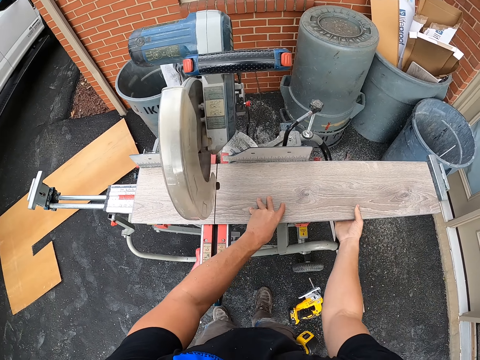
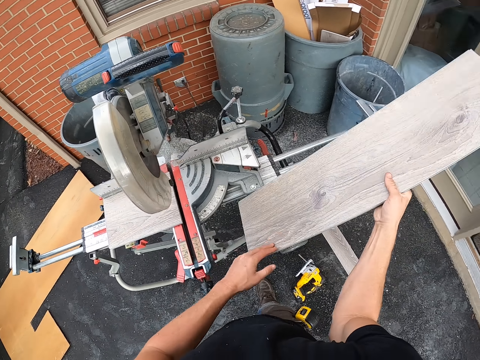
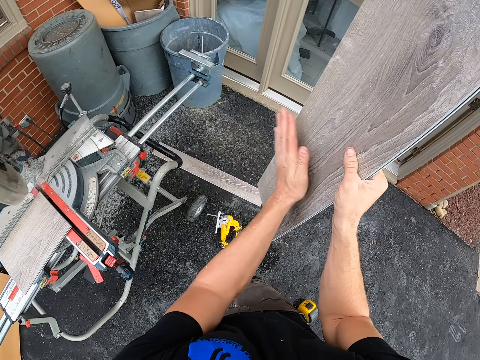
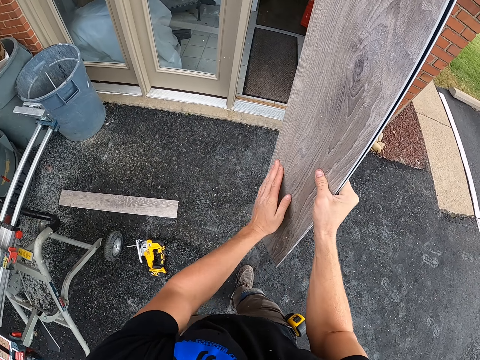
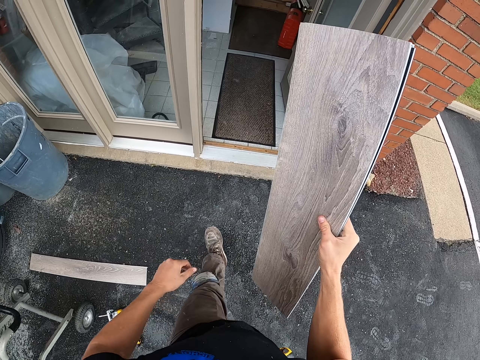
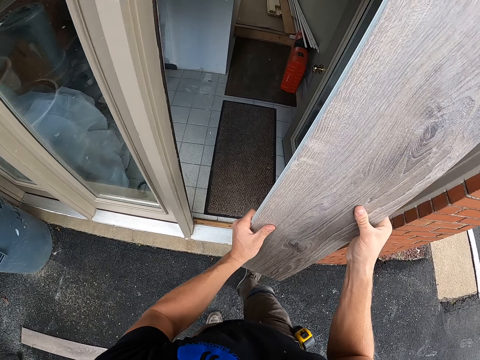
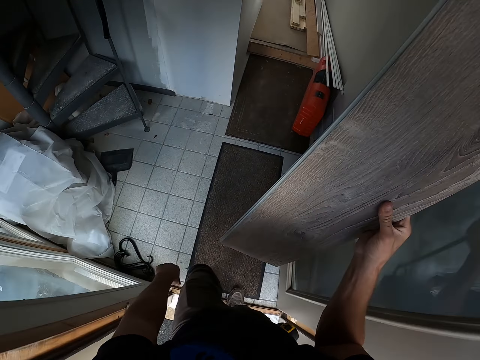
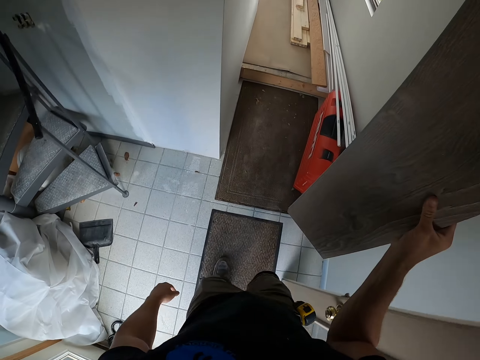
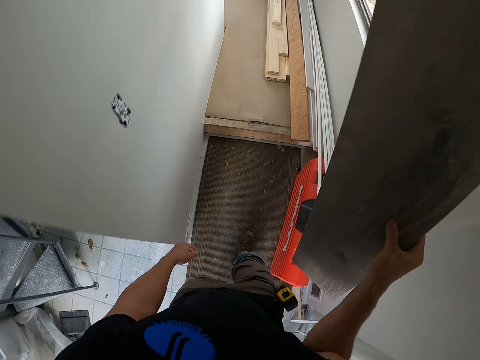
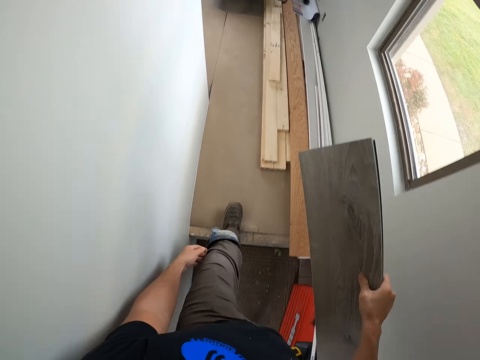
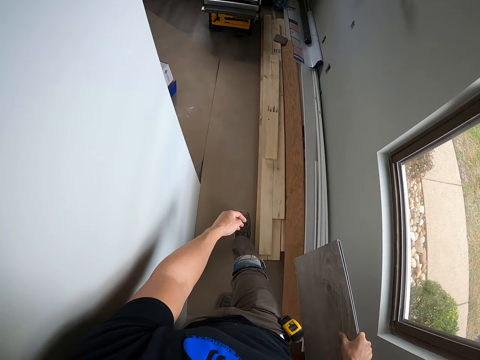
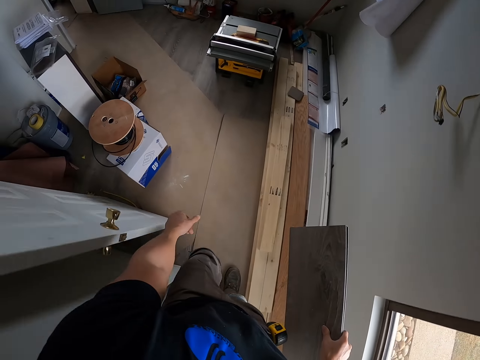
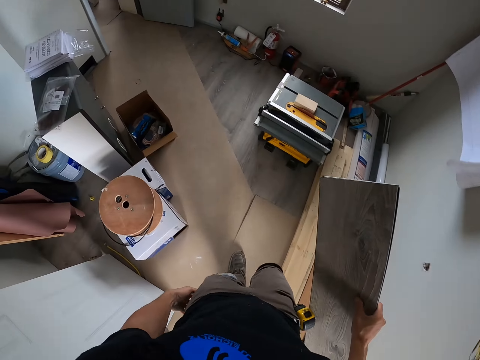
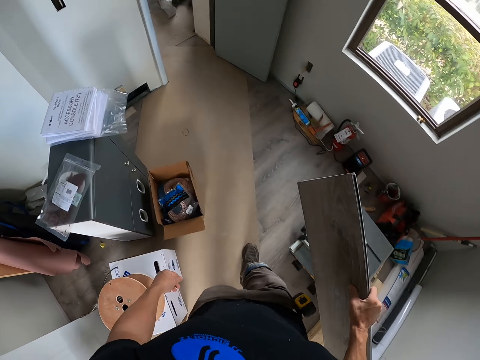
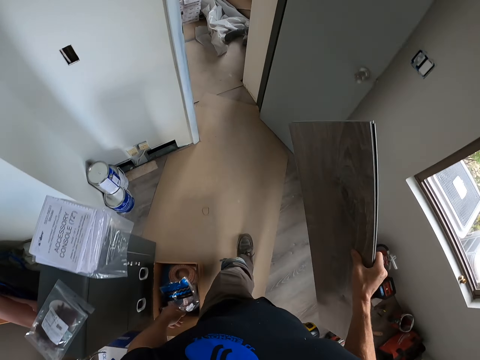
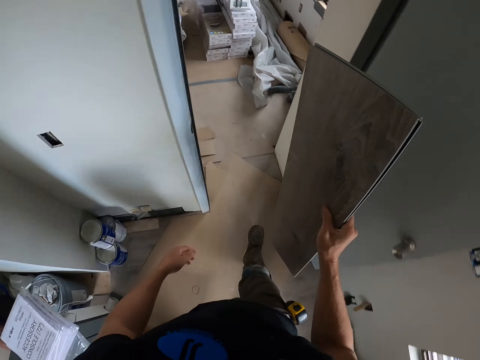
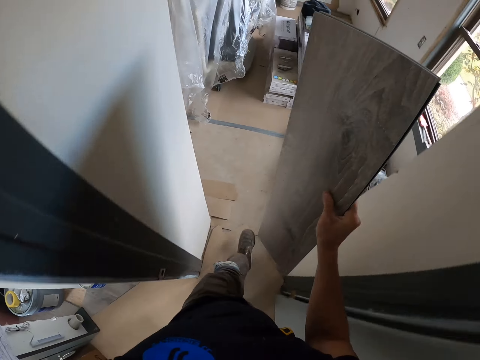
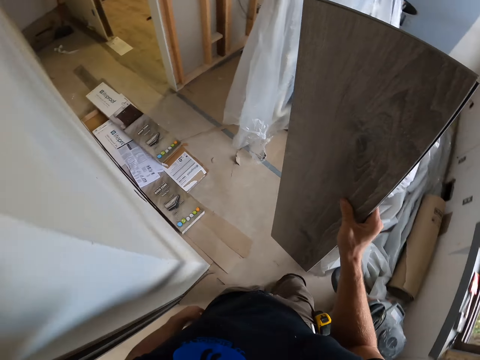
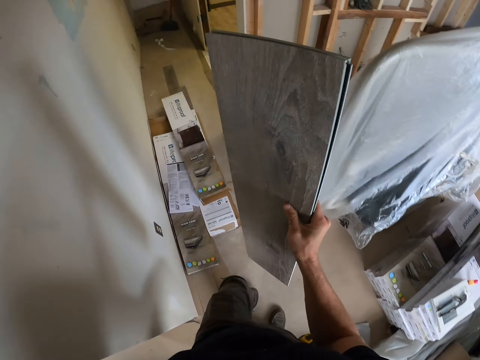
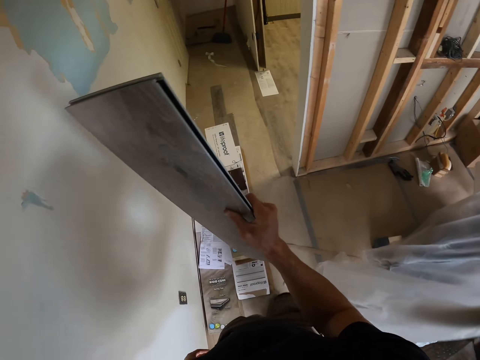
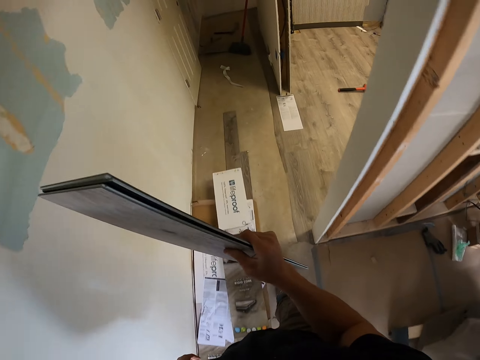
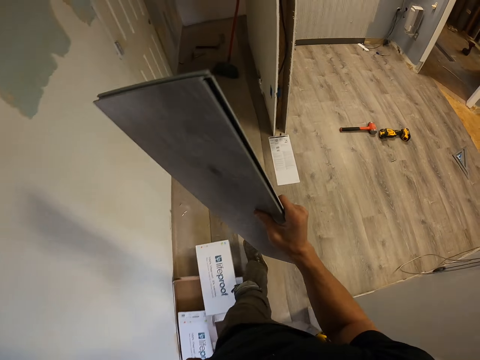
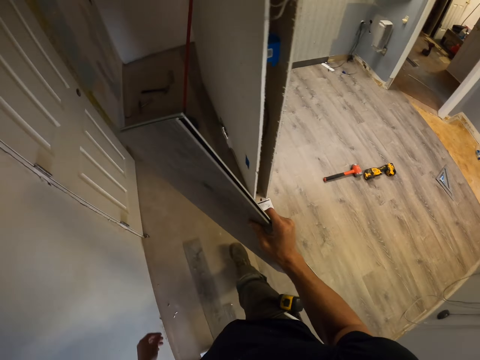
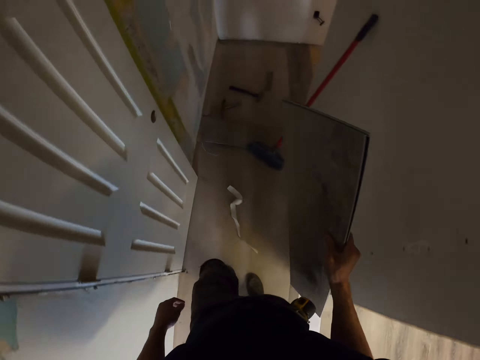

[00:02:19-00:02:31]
The camera wearer picks up the tile or wood. They walk around.

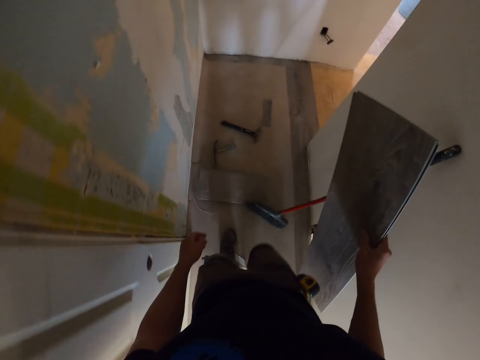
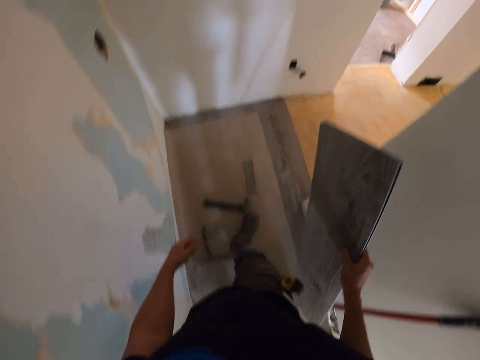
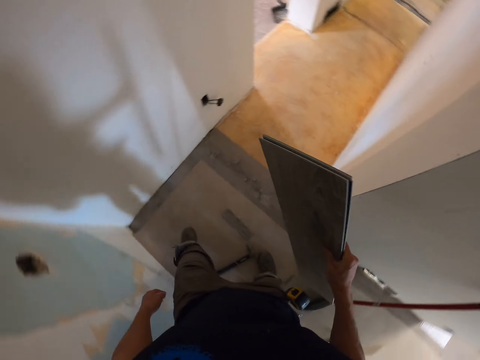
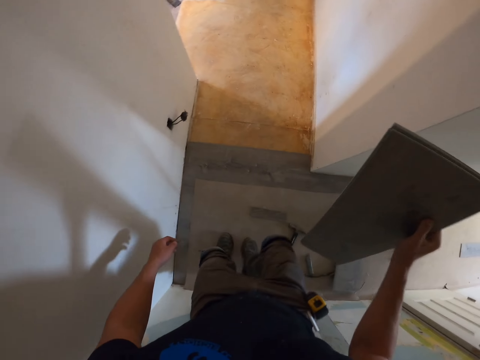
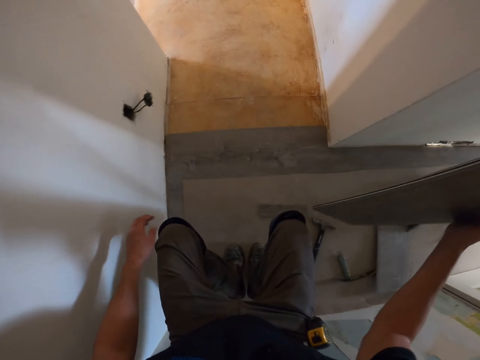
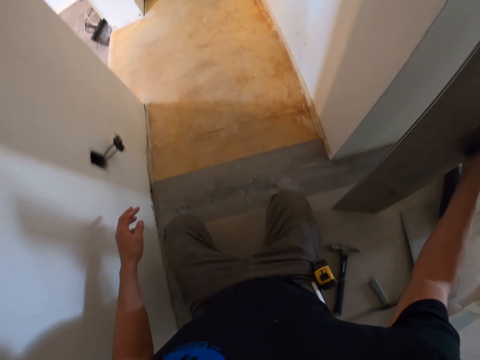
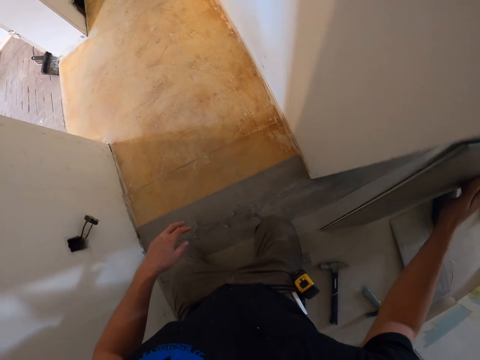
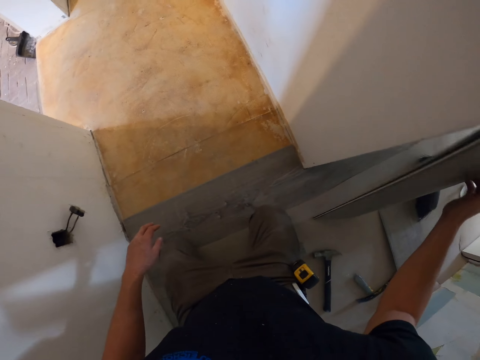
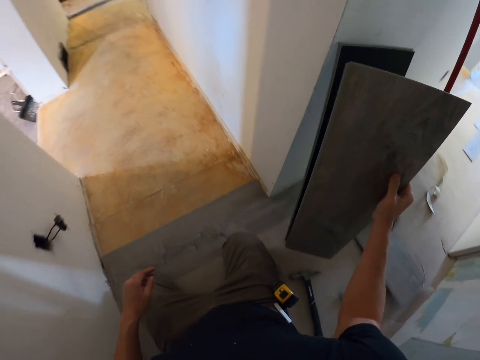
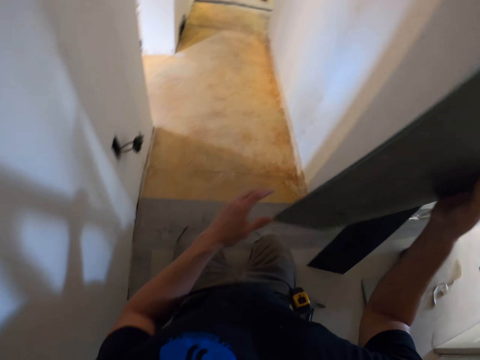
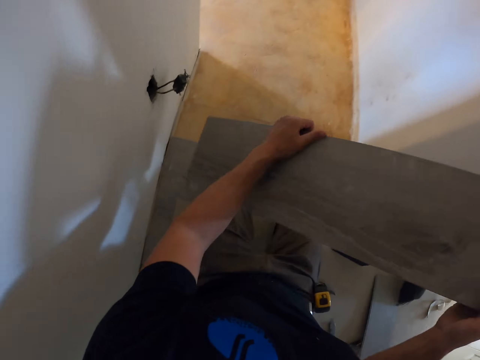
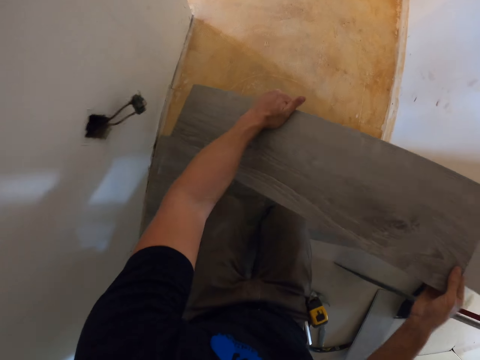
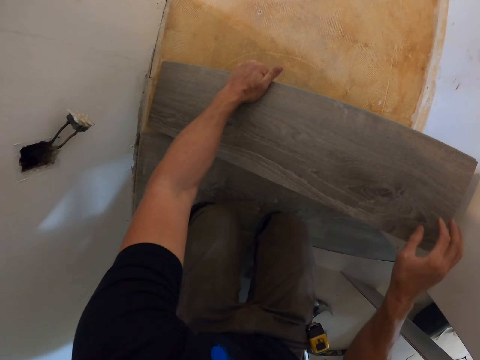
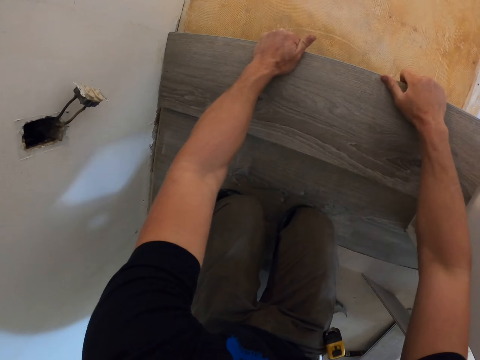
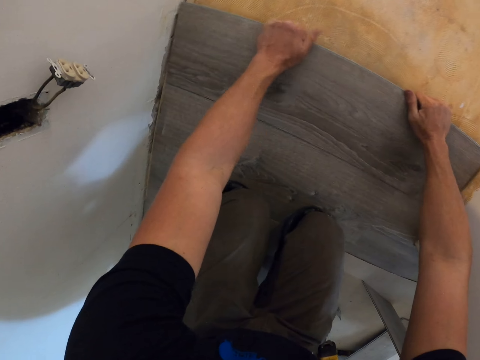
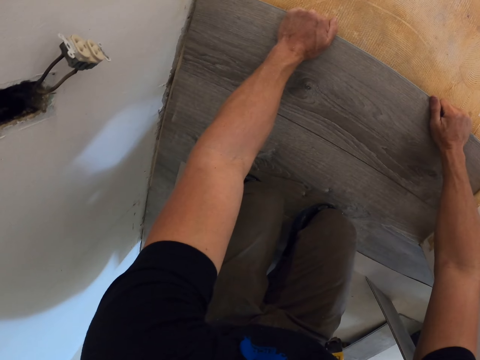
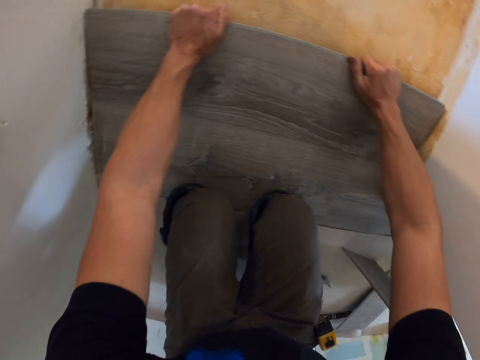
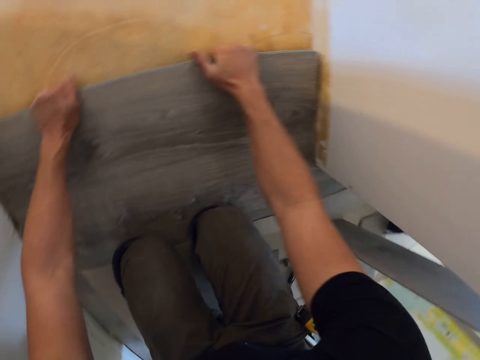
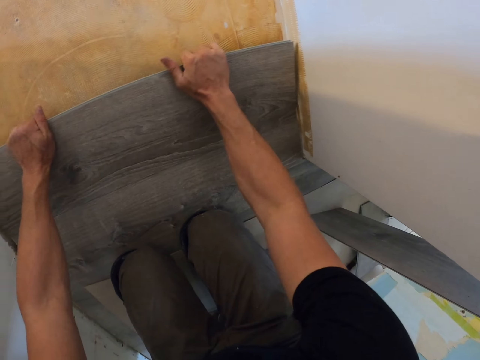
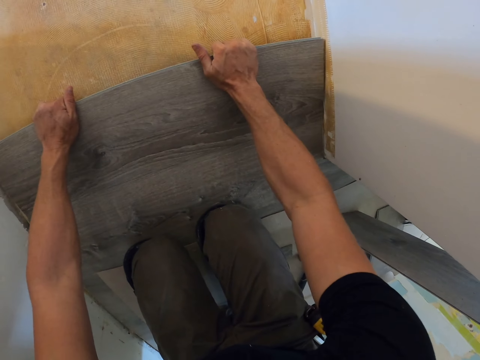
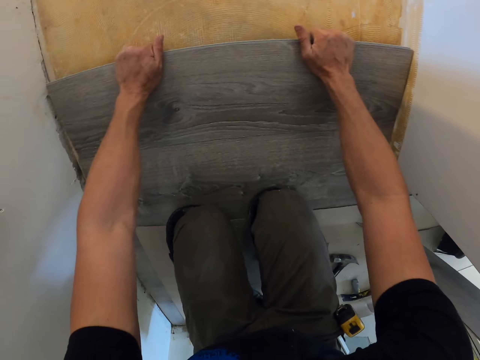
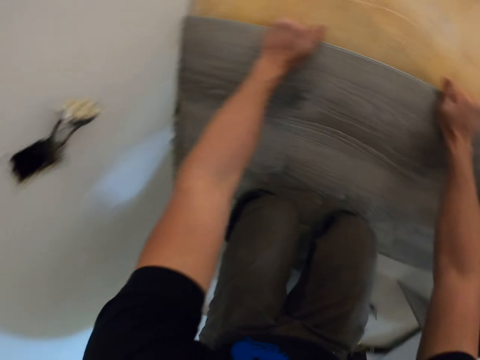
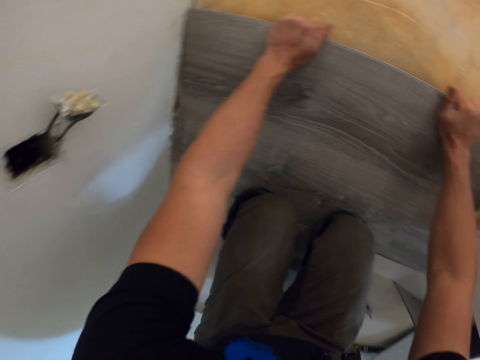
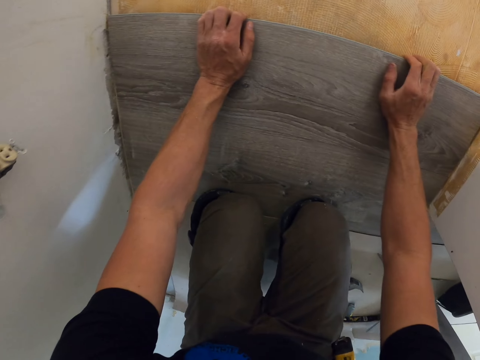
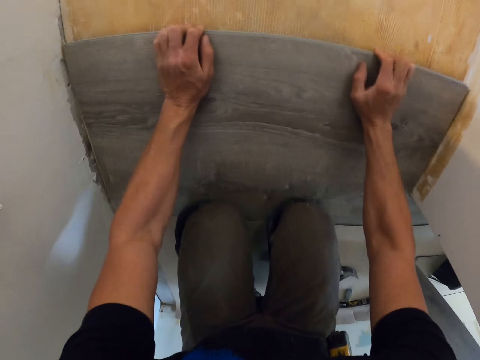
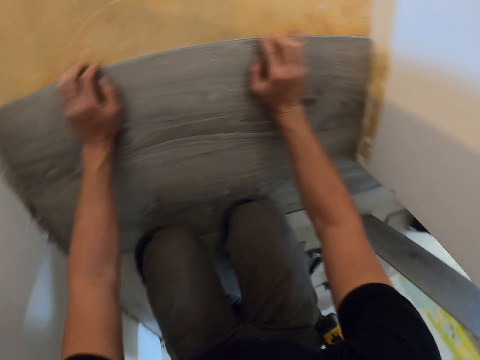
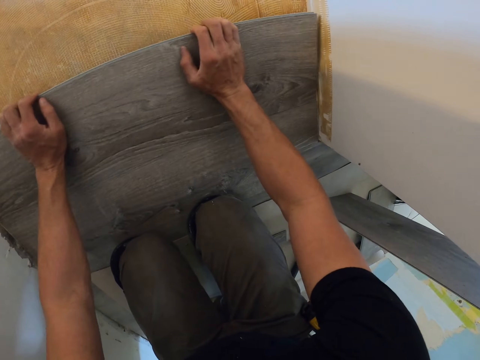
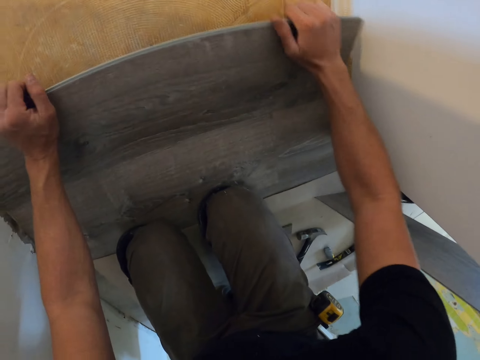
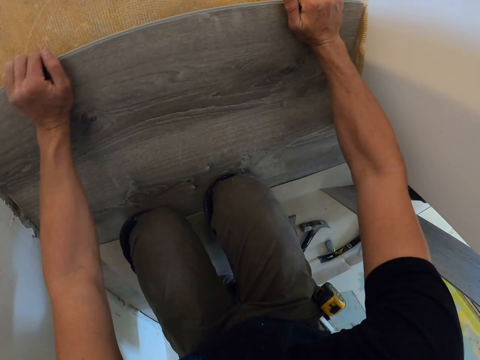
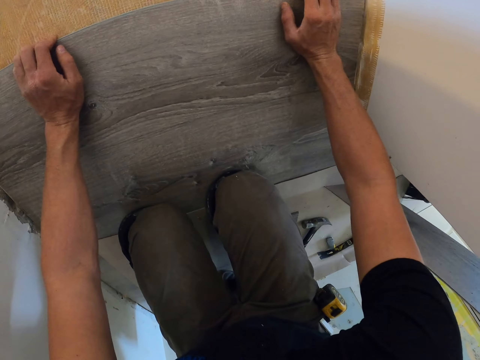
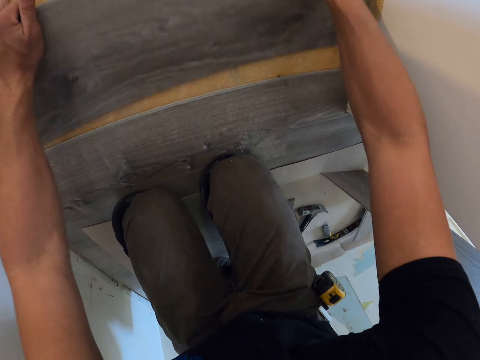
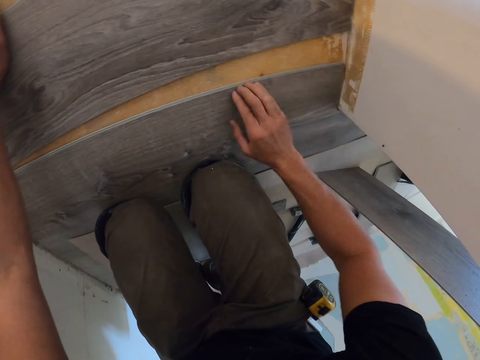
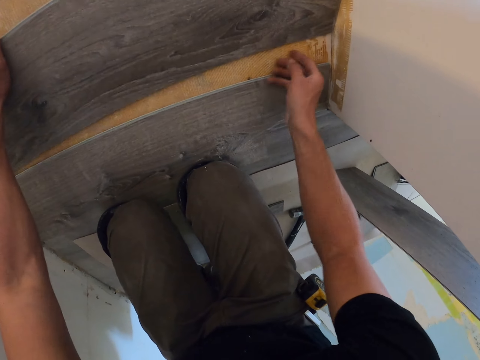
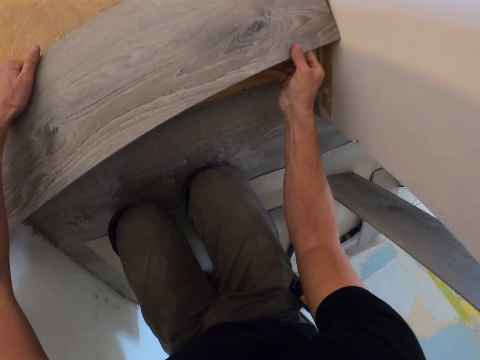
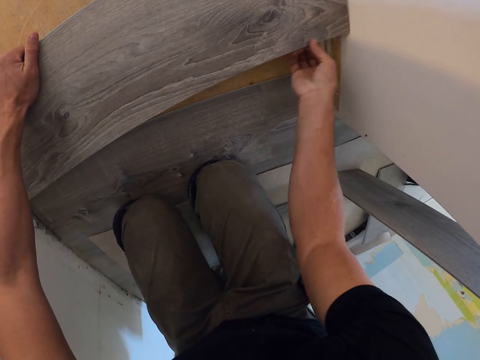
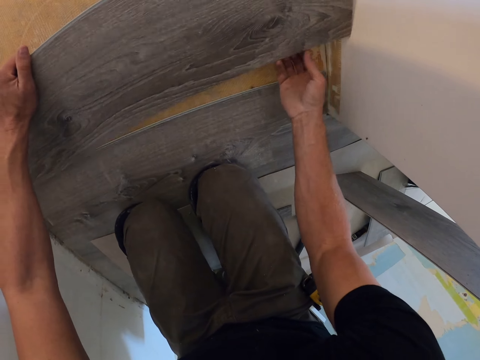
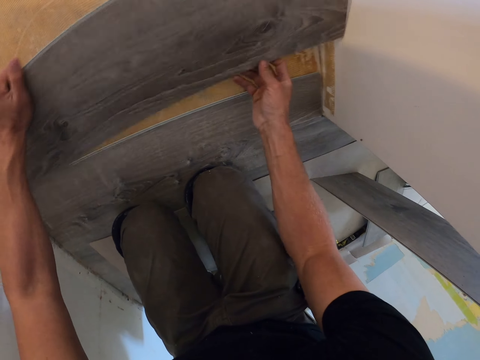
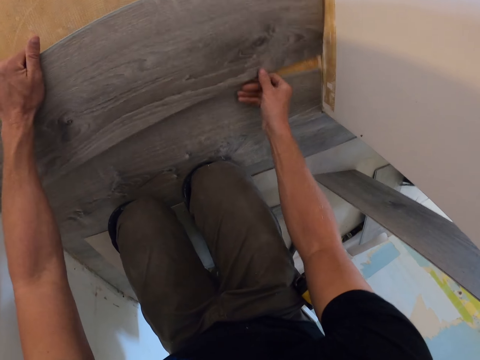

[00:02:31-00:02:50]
The camera wearer kneels down. They drop the wood or tile. They drop the wood on the floor. They fit the tile on the floor. They fix the wood.
